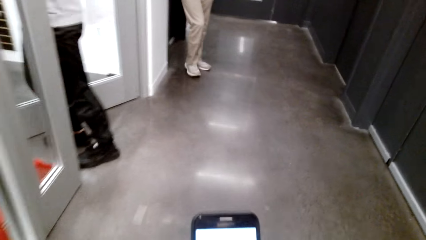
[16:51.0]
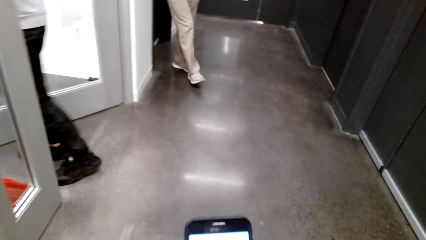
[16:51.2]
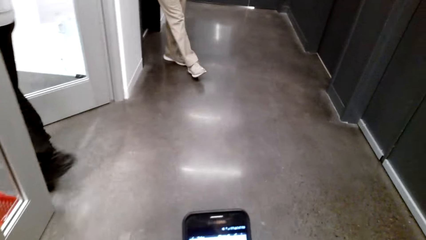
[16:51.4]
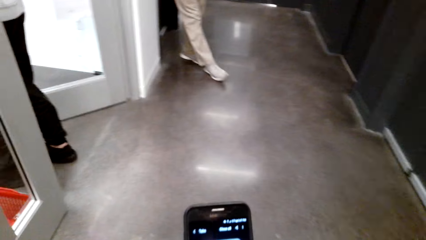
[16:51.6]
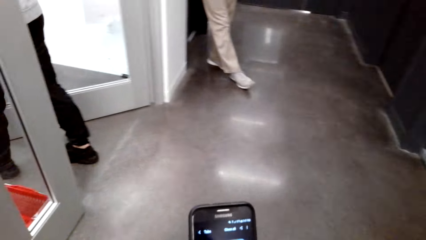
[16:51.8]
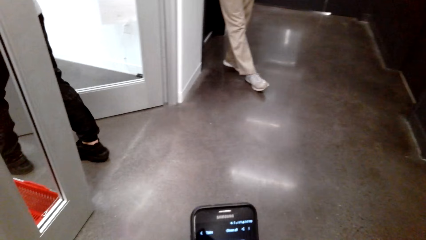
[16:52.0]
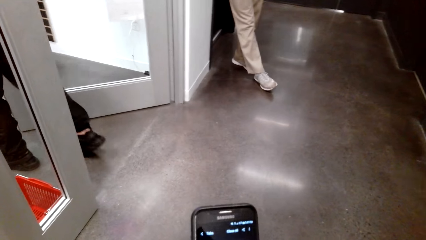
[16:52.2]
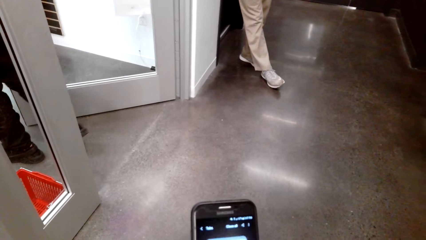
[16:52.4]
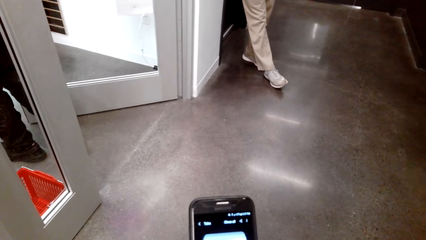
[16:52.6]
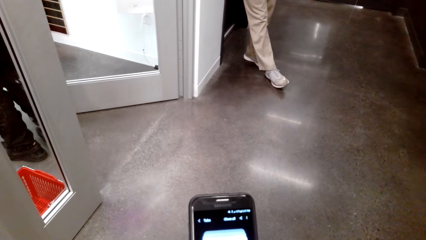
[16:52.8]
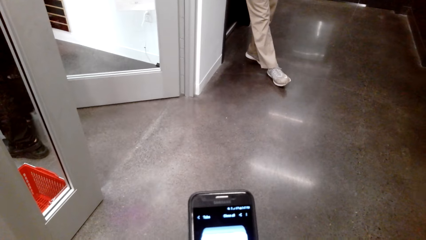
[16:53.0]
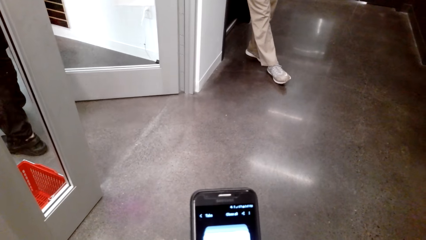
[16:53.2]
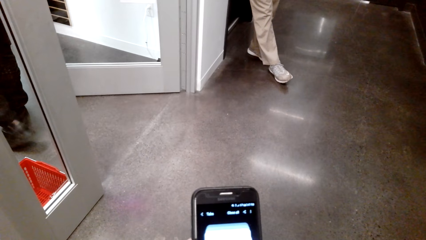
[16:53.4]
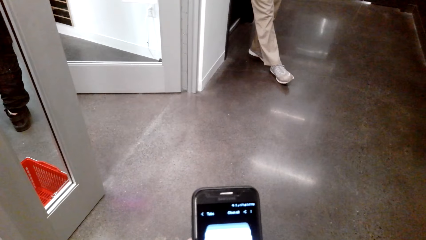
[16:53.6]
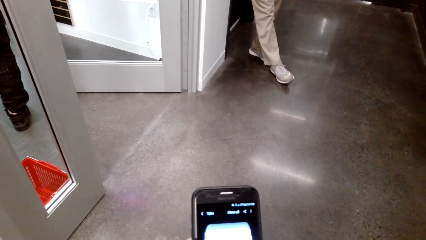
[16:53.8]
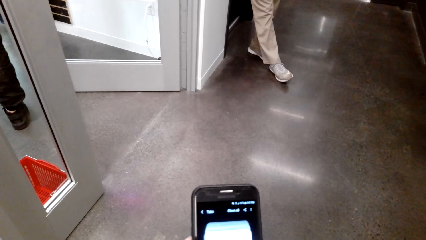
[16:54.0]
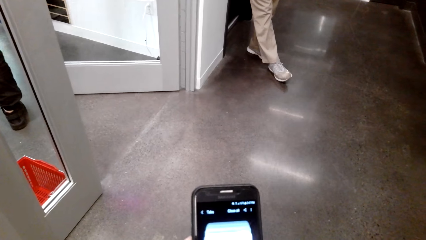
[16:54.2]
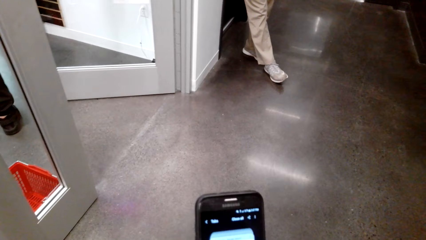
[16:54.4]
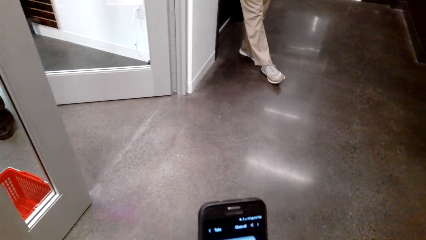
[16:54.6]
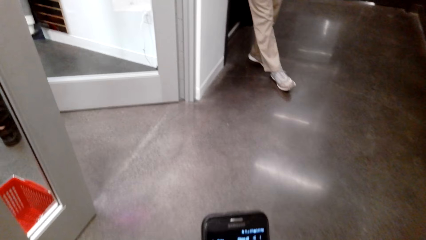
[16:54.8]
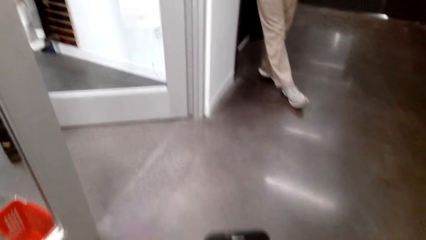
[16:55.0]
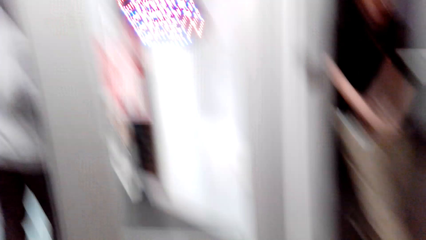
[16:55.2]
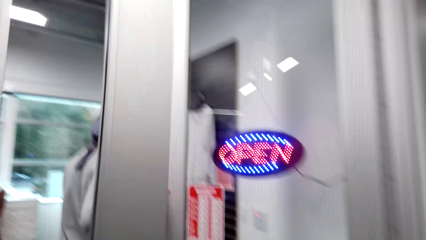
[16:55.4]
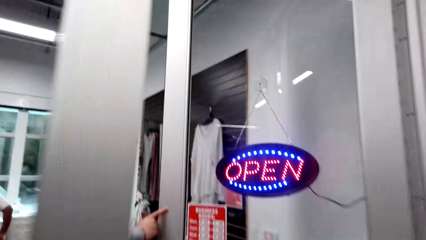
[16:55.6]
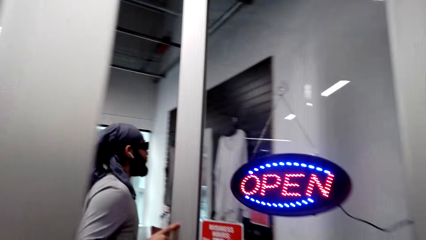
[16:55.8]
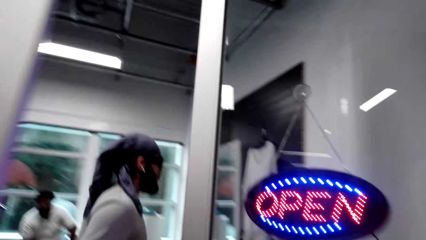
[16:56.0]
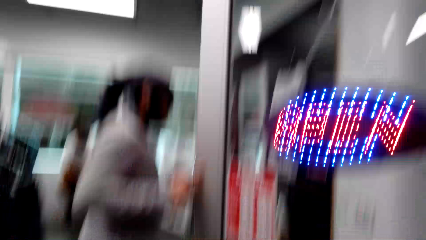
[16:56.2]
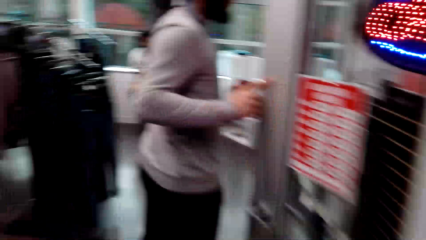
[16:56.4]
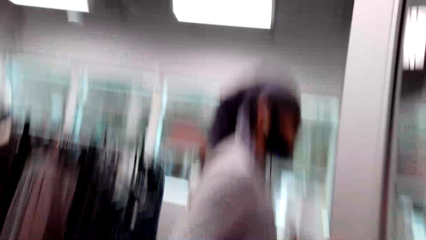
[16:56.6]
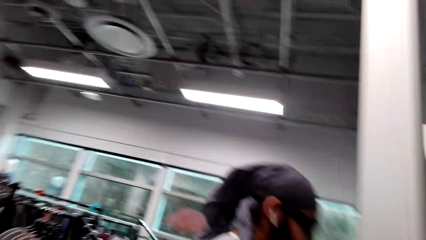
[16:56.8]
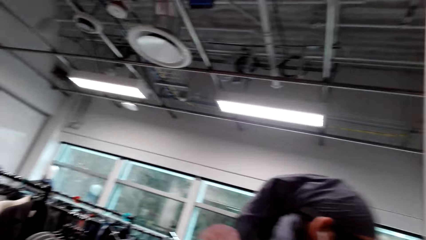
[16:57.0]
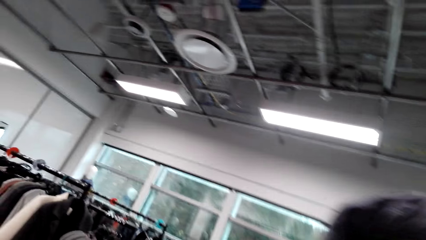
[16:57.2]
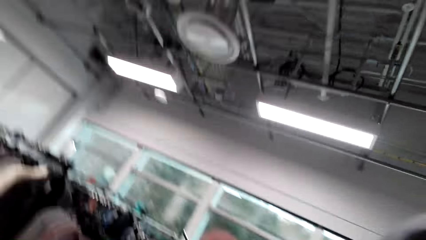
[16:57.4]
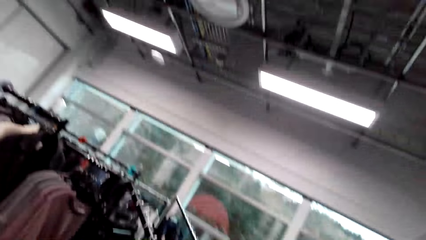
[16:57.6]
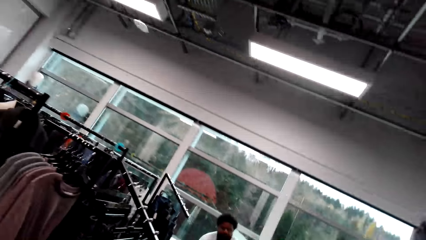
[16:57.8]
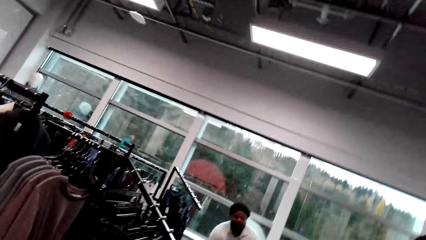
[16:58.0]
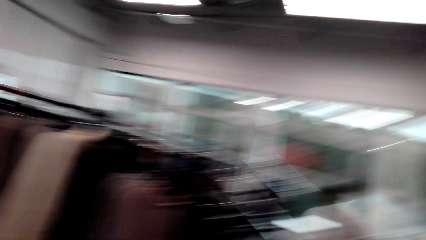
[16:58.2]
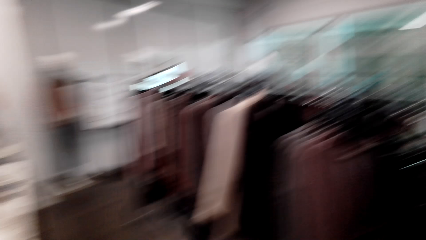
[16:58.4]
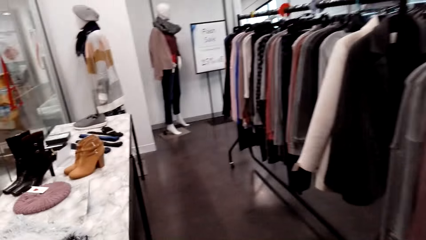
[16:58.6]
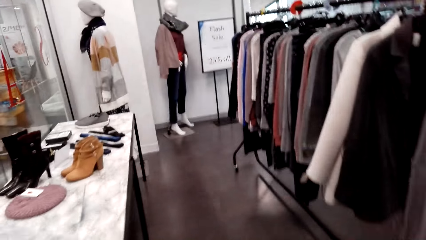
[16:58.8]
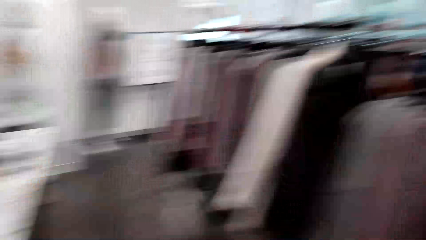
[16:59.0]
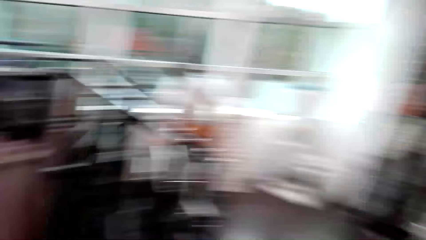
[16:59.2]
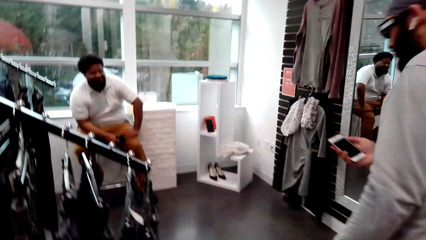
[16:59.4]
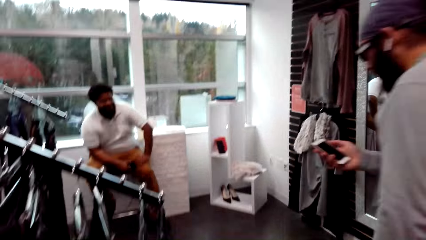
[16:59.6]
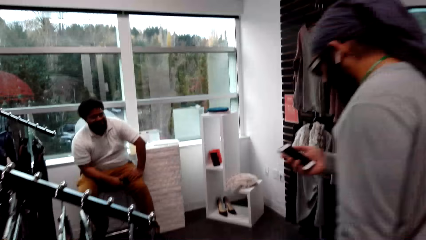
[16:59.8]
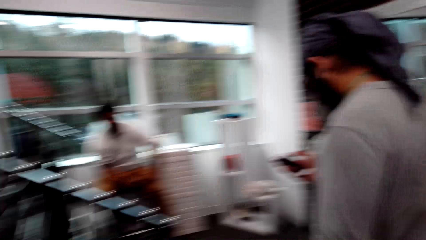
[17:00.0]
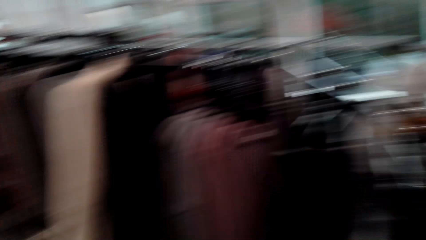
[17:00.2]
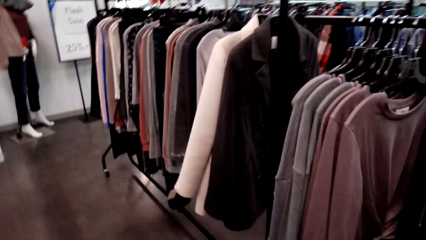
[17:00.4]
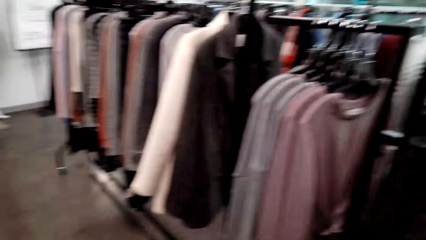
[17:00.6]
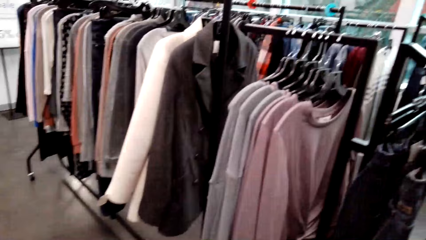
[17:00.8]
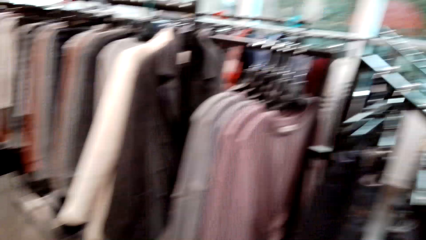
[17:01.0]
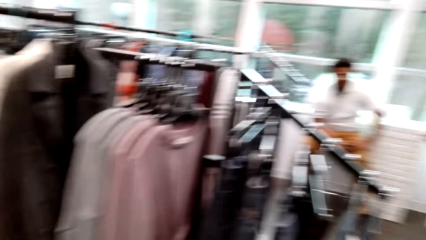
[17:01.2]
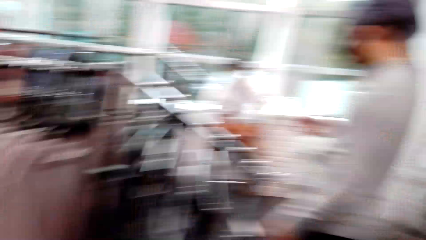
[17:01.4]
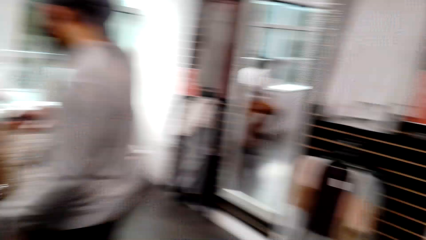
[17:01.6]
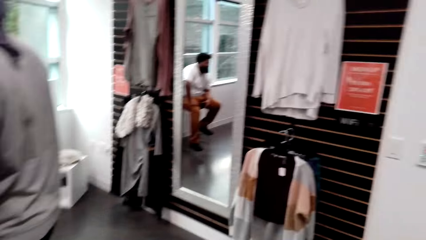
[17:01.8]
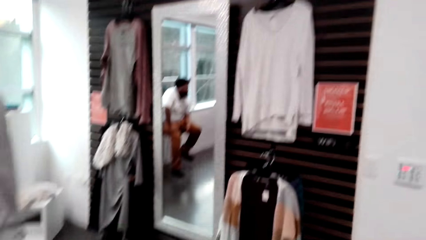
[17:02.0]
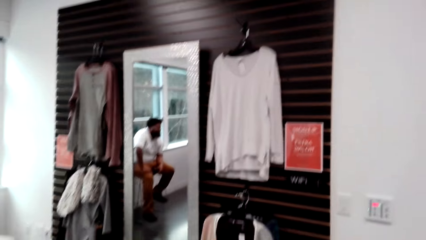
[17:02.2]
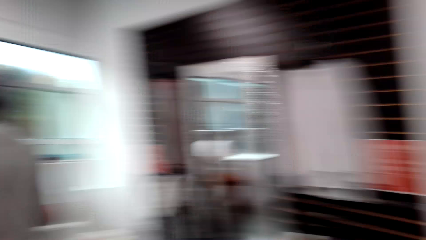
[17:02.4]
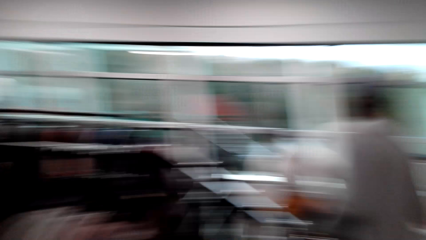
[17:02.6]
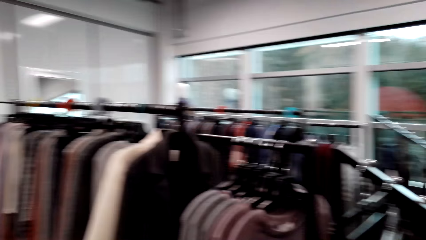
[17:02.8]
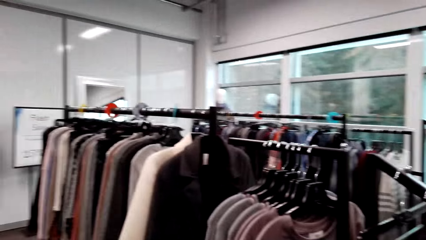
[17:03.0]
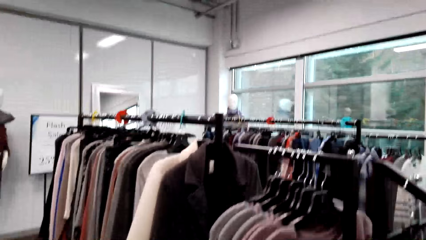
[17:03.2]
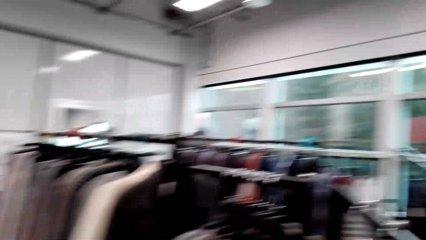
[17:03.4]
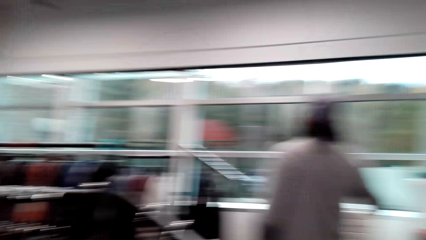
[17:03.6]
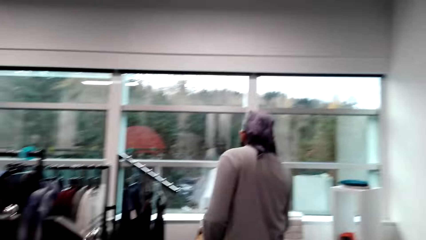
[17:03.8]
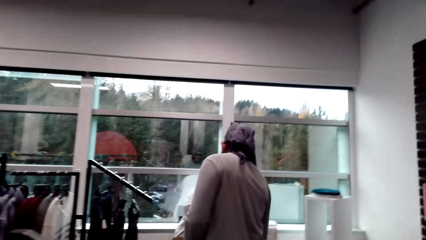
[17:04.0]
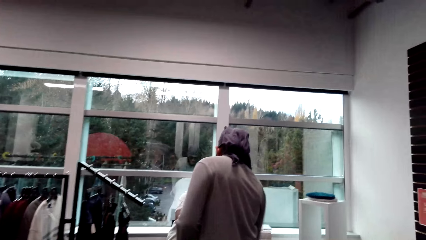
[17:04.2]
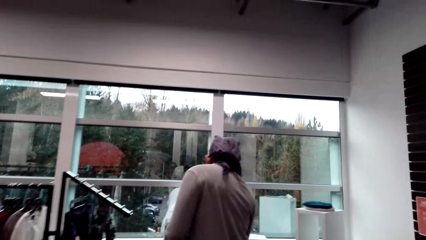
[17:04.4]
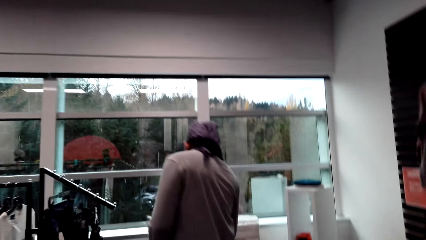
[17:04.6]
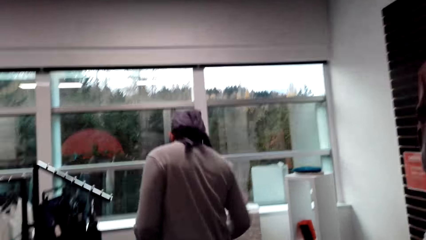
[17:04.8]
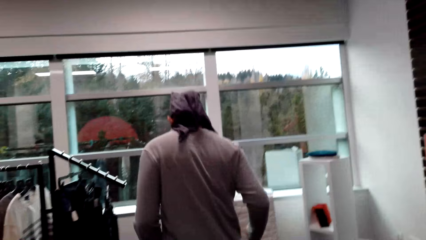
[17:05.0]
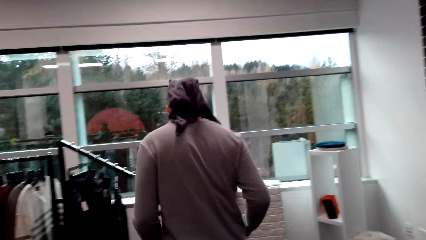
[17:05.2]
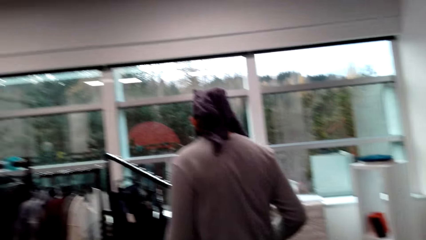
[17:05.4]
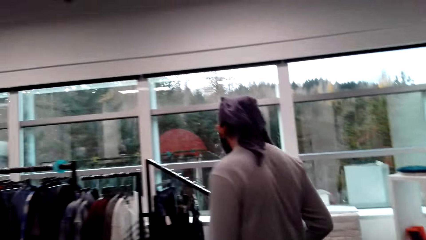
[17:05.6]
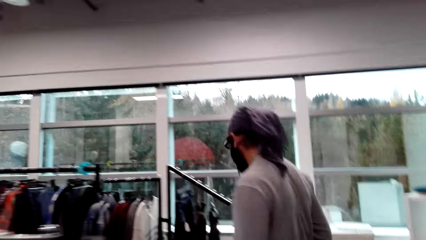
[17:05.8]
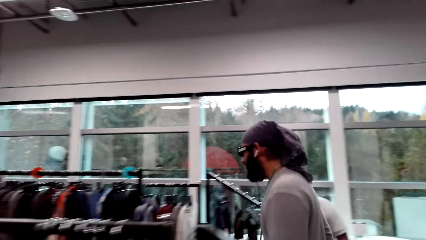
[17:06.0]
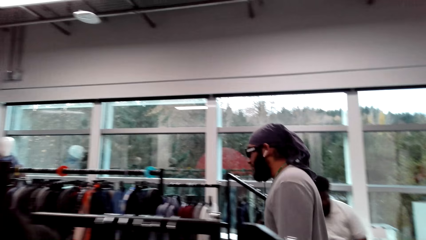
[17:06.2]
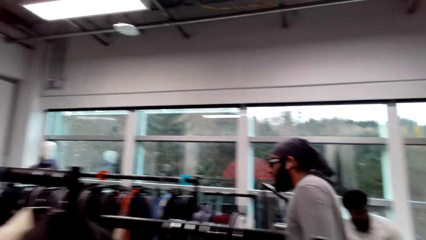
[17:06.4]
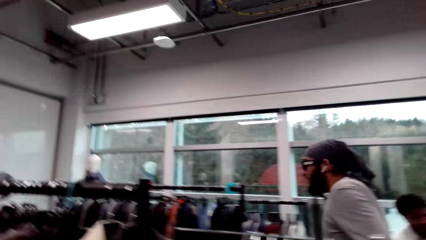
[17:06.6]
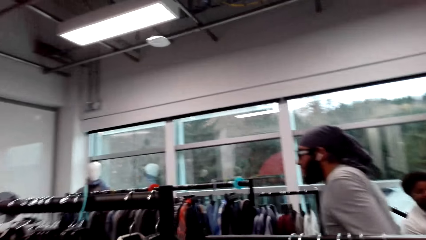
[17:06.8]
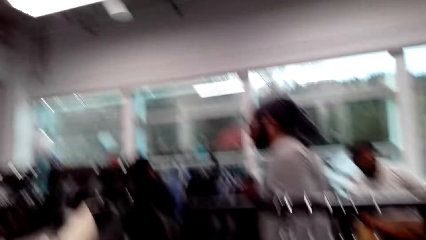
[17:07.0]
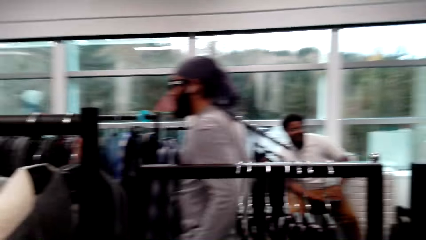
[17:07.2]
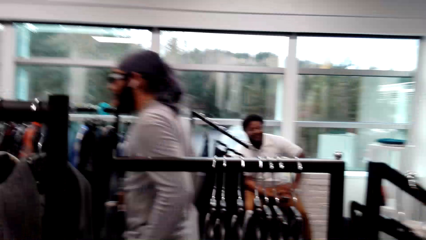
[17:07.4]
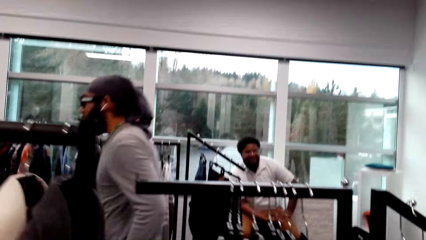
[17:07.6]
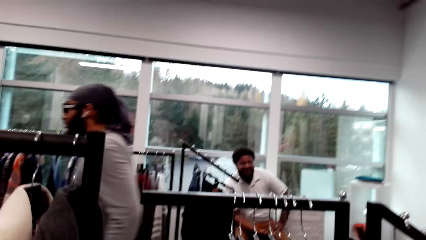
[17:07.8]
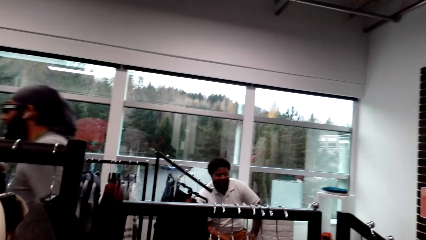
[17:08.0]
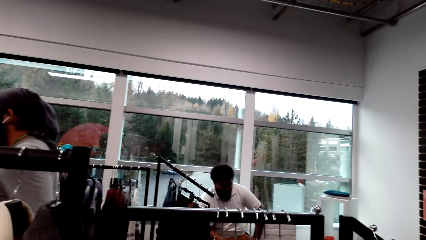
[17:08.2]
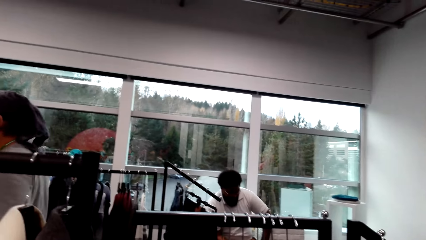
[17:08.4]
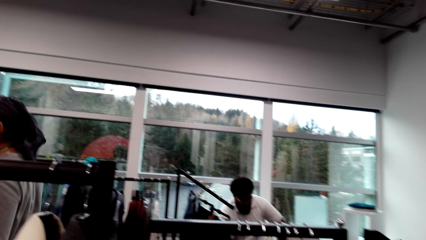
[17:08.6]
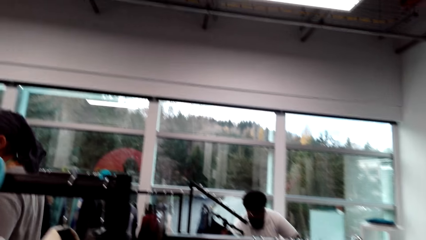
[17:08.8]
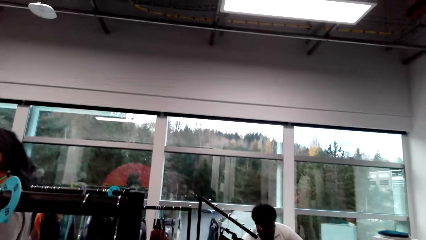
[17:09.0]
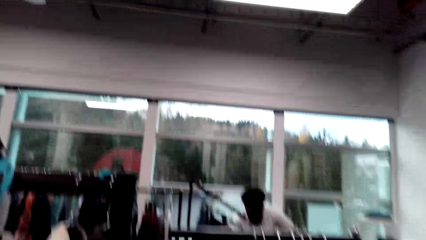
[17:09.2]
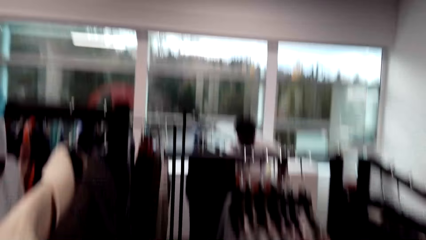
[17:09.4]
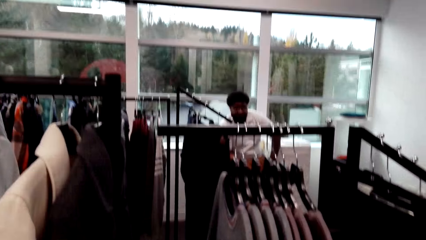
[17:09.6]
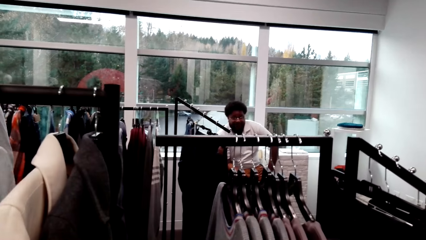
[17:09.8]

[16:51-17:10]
The camera wearer operates the phone. They walk in the cloth shop. A person sits across the store.
